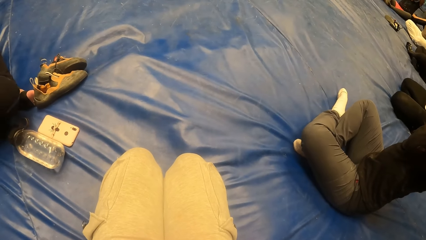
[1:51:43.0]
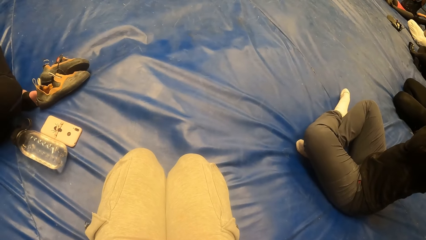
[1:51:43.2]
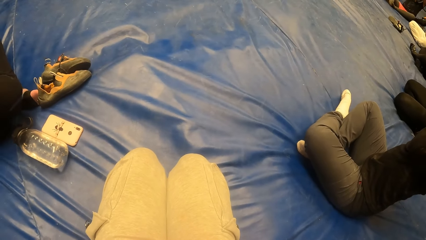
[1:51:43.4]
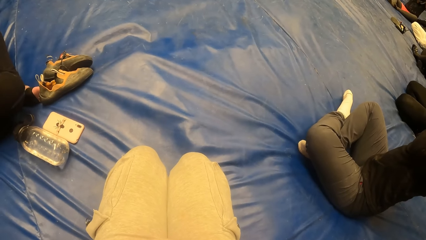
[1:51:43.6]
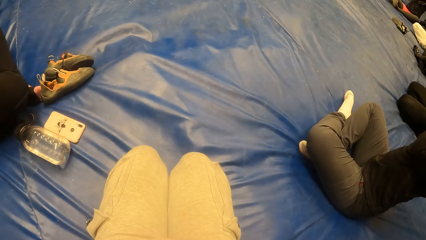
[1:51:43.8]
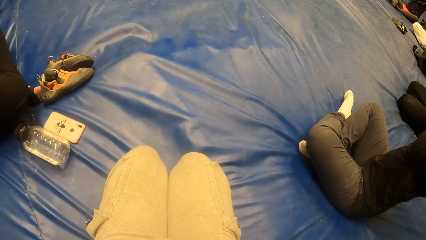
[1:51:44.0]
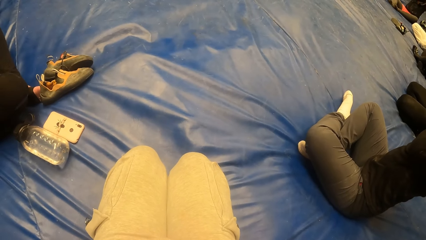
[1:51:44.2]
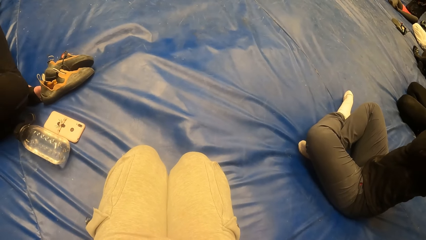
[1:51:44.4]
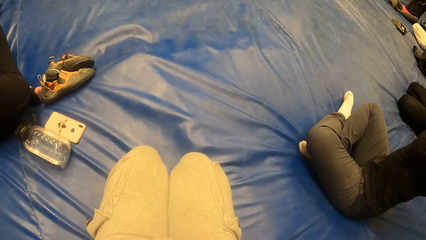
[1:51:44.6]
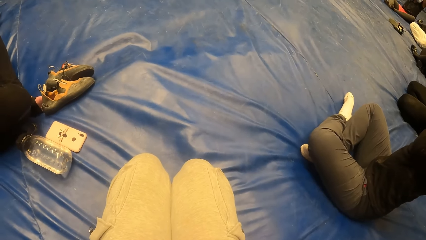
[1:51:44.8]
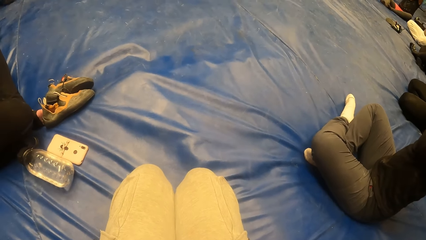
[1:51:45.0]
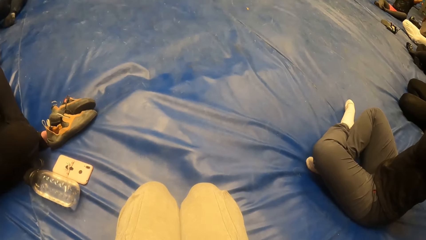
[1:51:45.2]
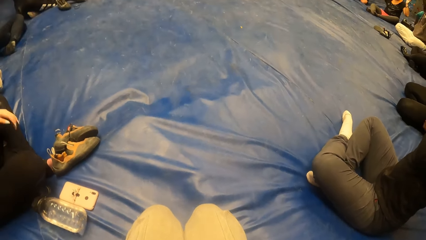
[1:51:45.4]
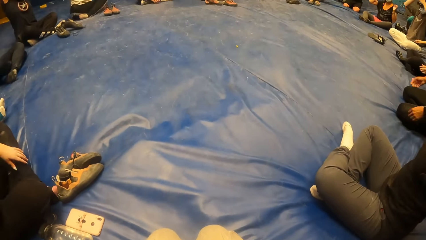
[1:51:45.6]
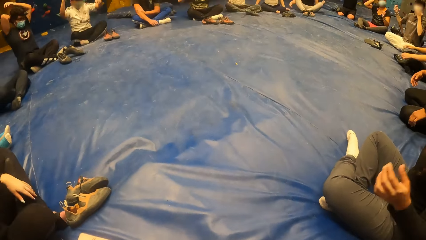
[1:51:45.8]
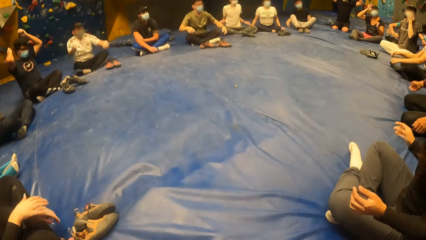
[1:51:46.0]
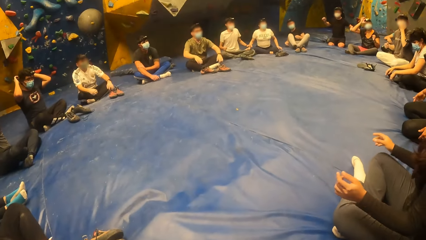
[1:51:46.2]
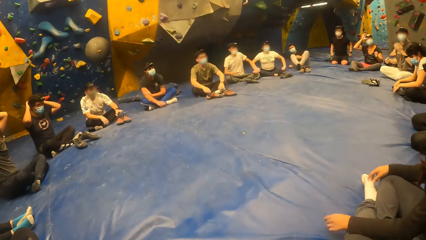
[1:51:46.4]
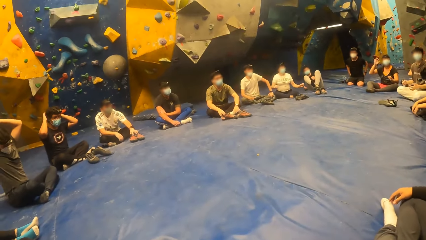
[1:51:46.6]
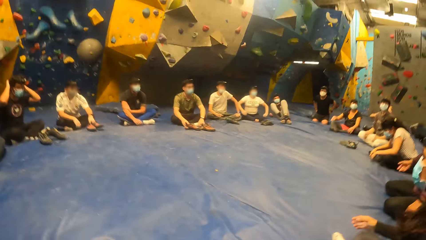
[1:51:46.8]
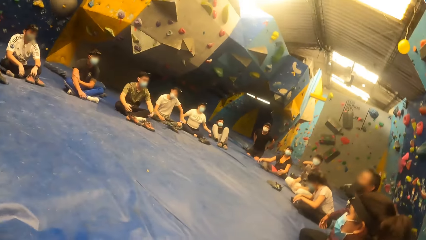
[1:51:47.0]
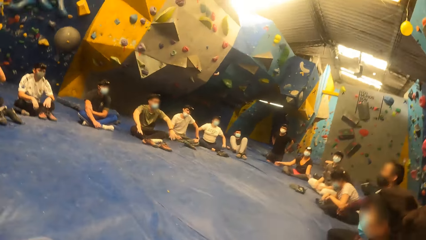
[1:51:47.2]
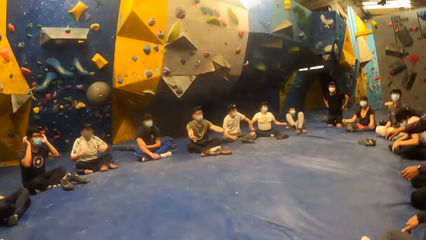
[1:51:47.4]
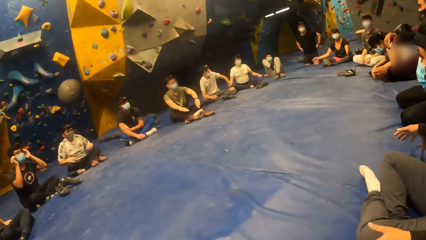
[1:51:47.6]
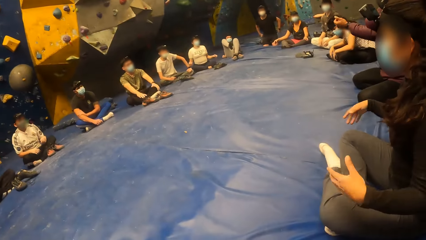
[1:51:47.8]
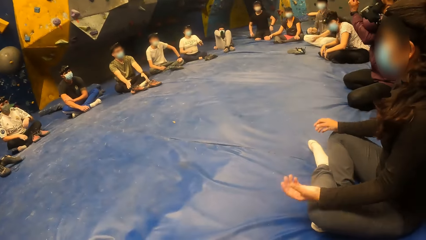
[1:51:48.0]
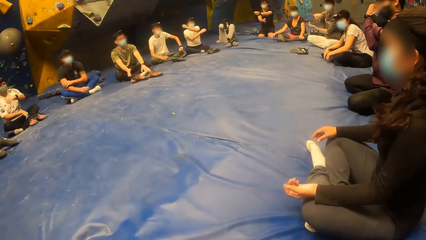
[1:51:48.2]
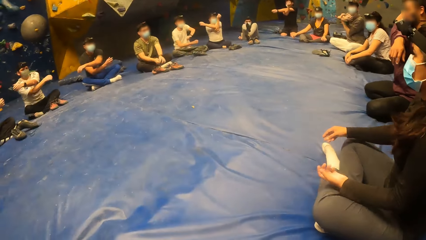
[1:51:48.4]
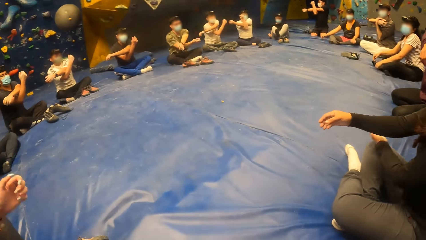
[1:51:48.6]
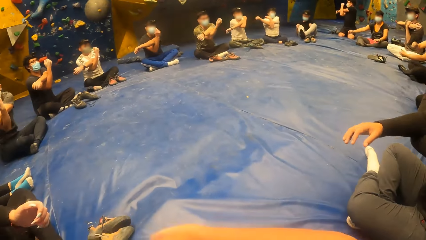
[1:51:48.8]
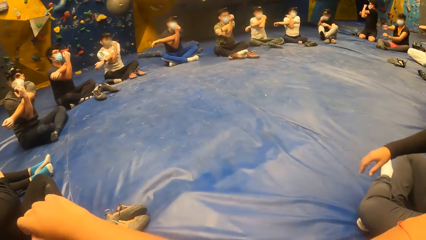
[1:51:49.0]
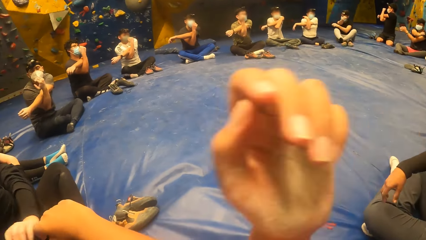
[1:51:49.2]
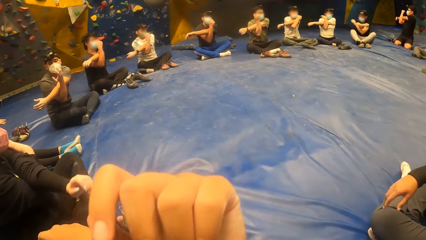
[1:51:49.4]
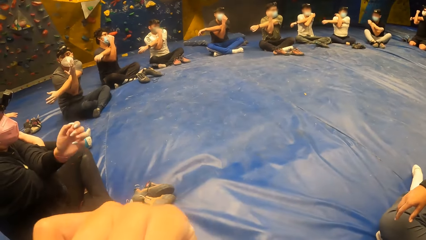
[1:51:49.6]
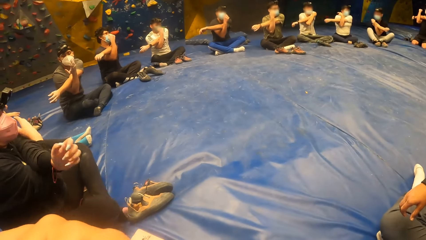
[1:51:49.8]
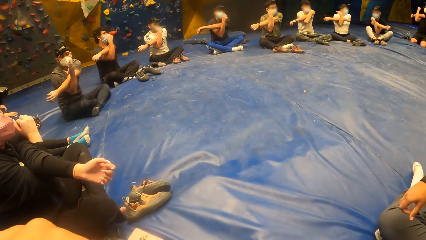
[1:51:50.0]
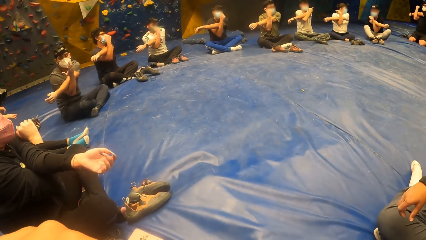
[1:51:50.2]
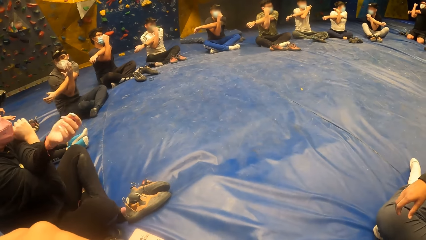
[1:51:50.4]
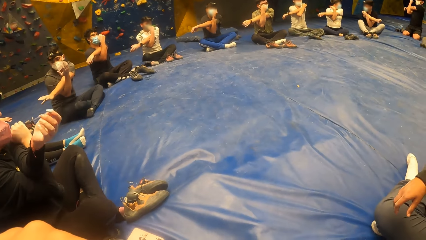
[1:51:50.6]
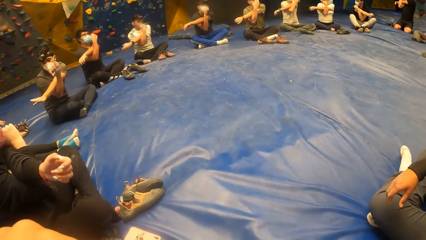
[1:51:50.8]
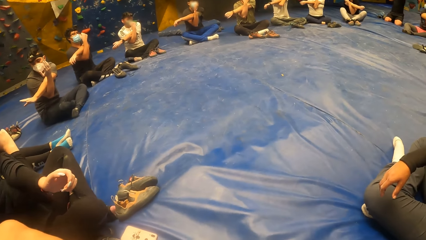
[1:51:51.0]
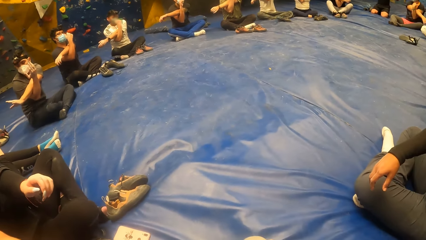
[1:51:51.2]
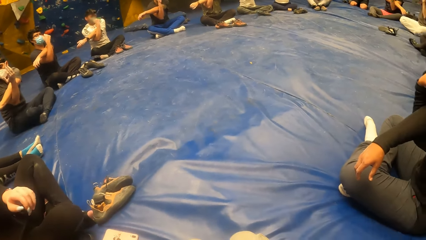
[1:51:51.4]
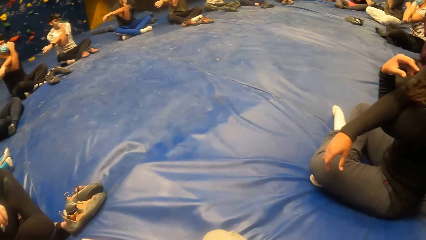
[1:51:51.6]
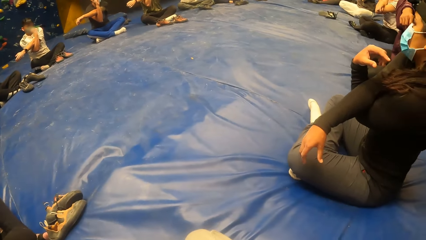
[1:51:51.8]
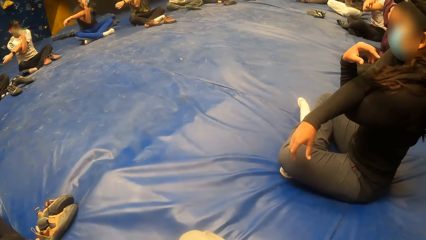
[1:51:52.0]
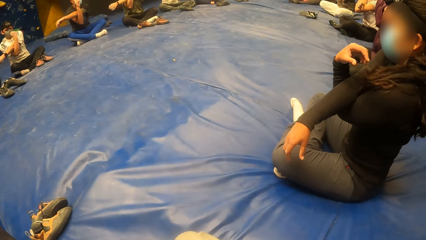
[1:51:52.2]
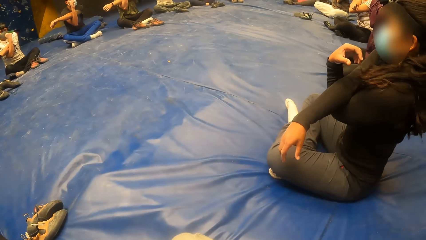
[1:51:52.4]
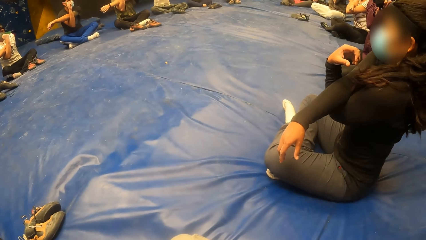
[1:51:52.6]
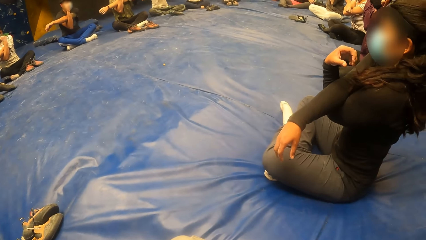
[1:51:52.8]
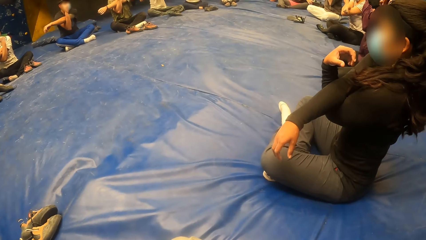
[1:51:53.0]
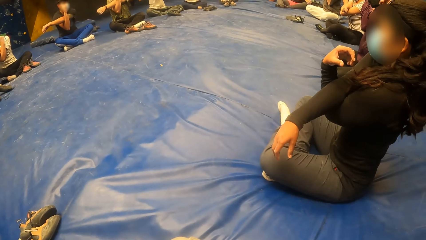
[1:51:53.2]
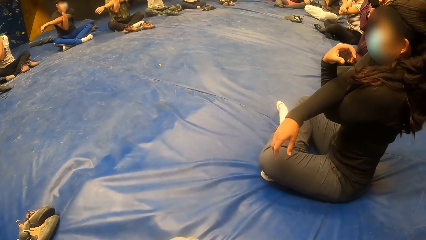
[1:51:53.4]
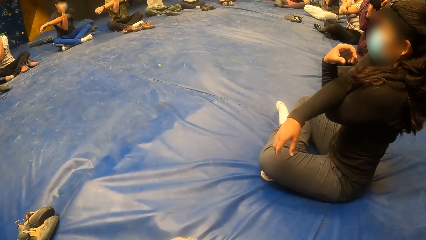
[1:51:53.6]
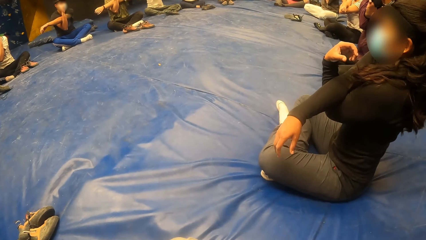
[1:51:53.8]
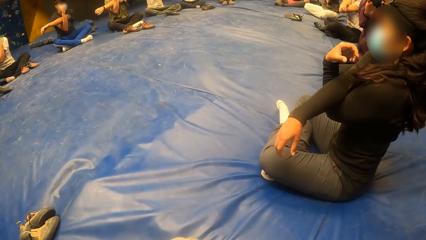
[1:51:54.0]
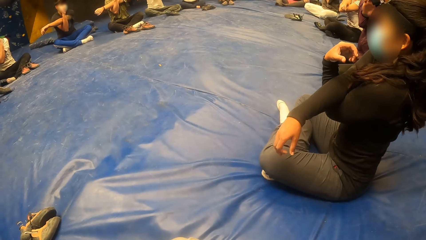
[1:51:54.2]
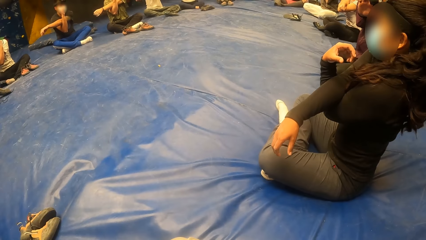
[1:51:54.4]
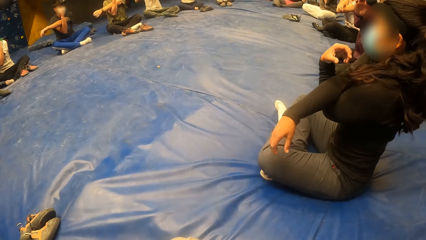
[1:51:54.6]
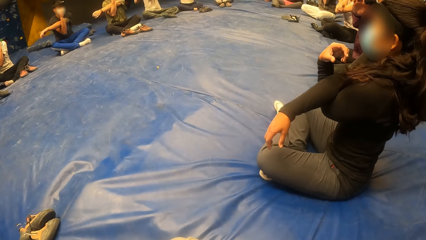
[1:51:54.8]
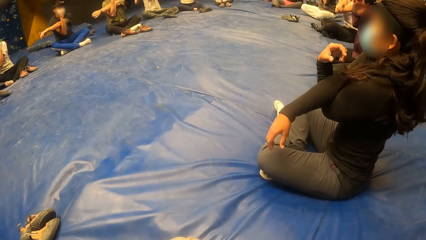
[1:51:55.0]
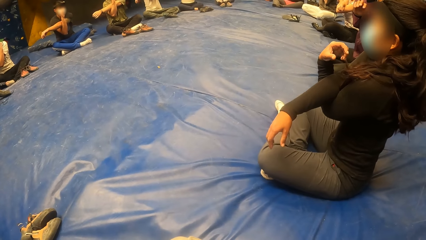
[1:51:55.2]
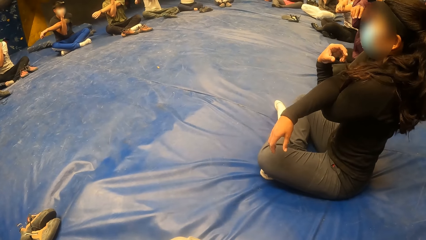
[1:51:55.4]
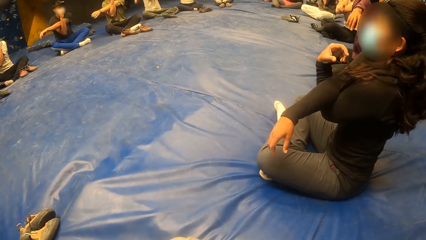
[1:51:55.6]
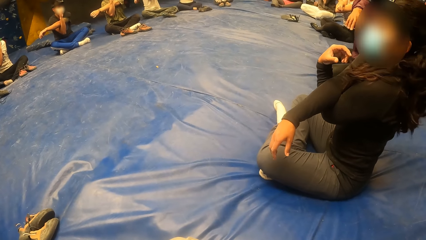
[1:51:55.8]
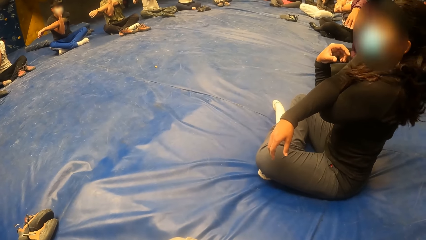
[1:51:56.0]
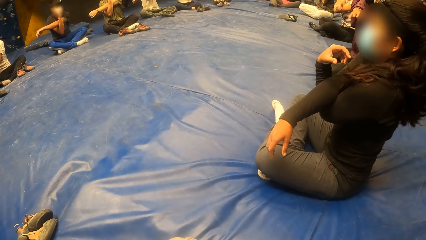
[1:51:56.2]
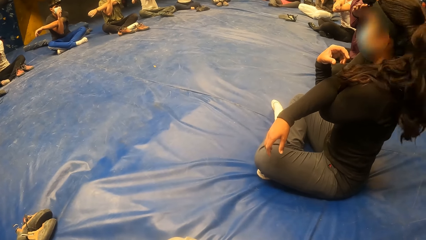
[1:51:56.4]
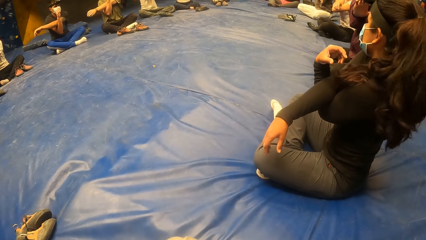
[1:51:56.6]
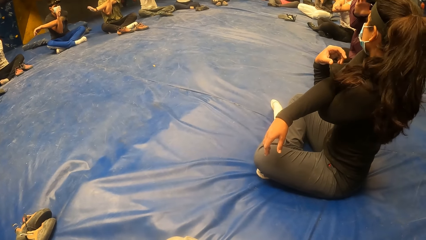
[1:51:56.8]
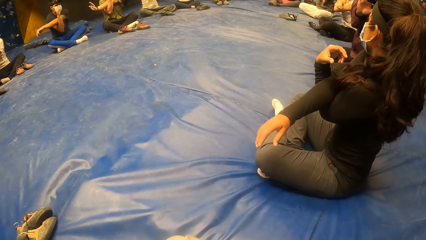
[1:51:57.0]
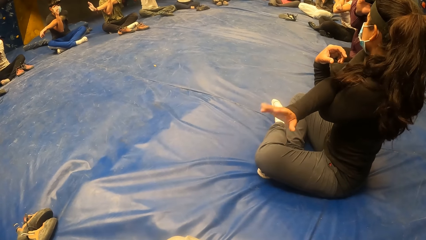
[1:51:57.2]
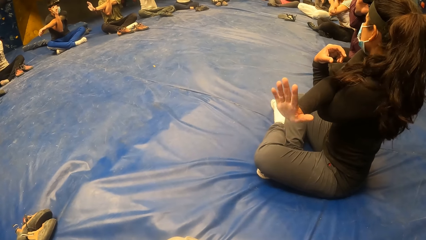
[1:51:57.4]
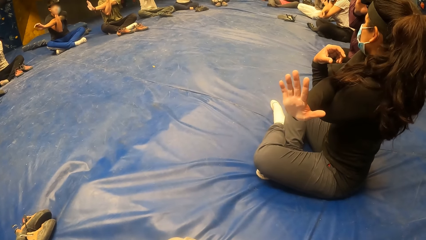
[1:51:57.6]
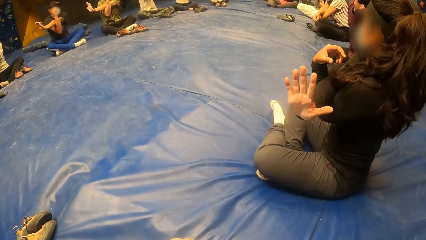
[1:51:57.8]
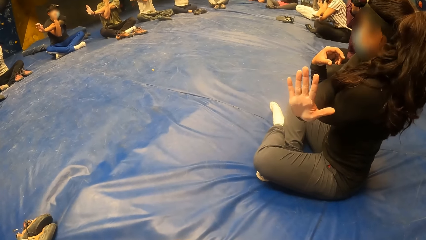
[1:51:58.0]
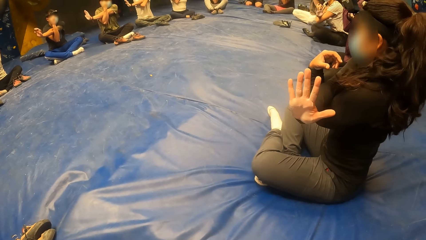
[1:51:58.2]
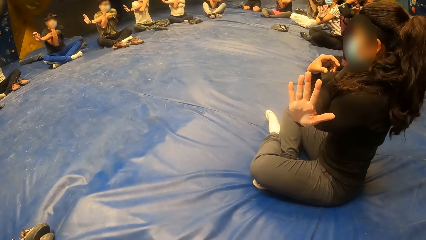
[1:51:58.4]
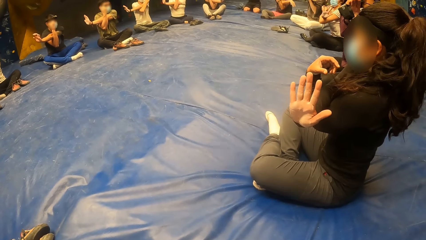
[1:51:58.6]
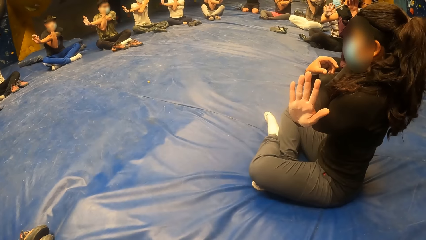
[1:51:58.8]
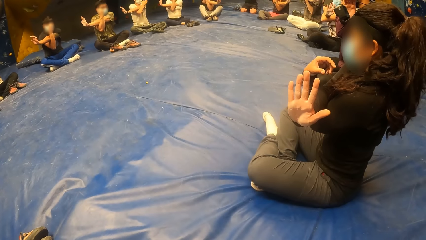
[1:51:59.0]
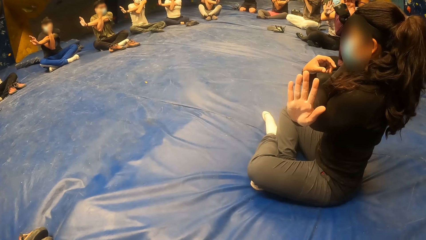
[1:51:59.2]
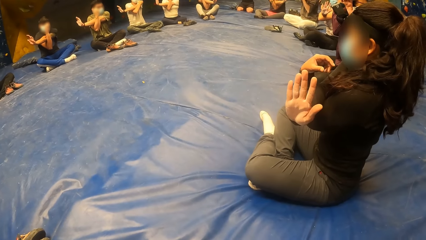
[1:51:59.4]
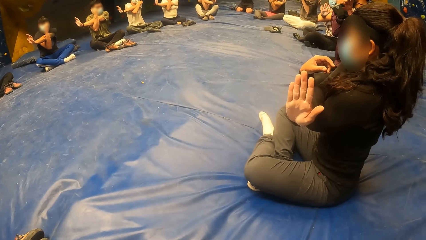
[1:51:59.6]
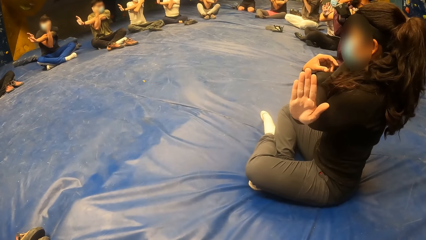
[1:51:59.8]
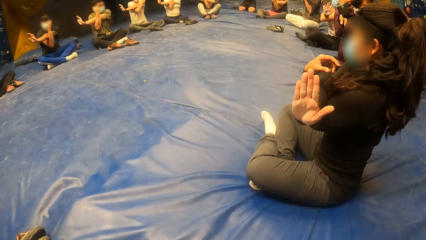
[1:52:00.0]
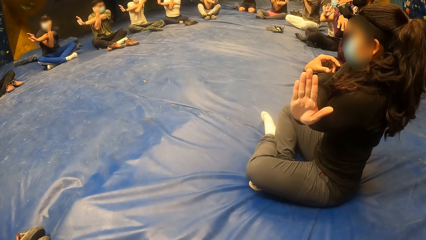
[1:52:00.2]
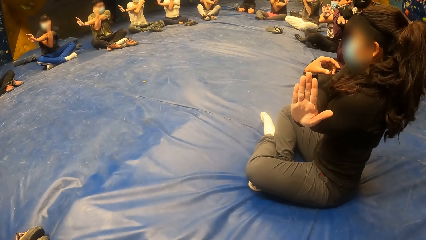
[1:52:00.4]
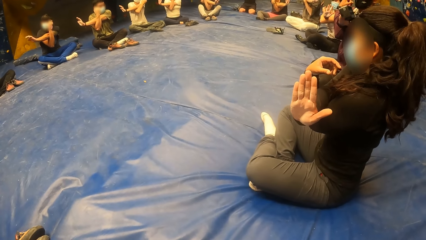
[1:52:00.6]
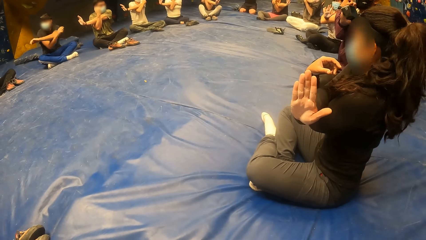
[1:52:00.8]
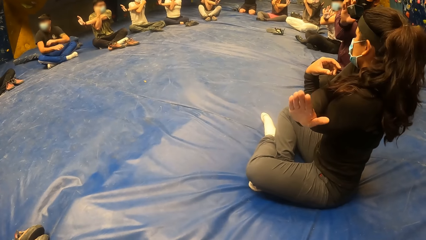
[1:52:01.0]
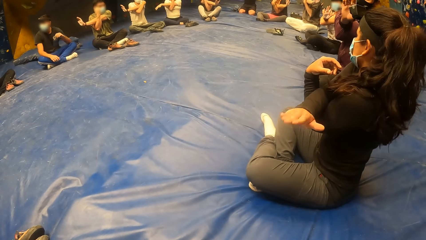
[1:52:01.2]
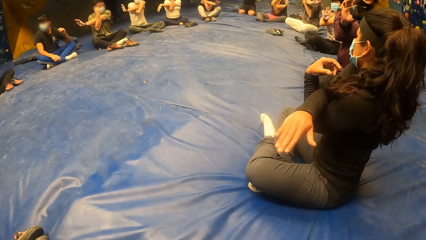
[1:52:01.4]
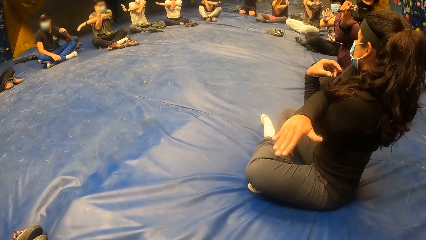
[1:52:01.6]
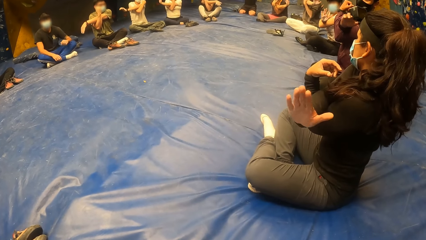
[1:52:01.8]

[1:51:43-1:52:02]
The camera wearer bends her right elbow with her left hand. A woman bends her left elbow with her right hand. Another woman bends her right elbow with her left hand.
